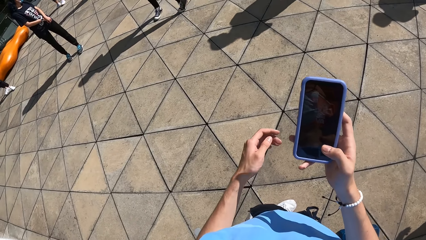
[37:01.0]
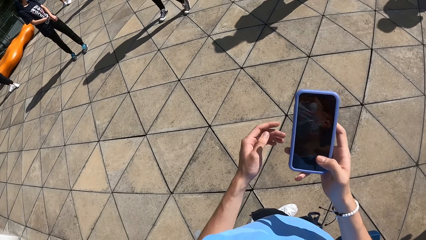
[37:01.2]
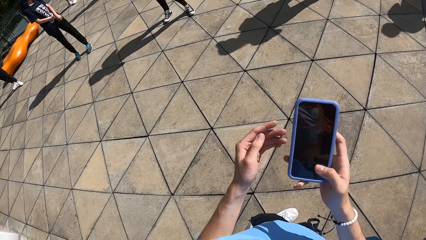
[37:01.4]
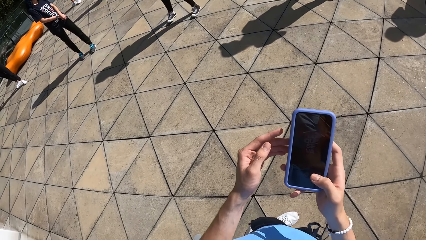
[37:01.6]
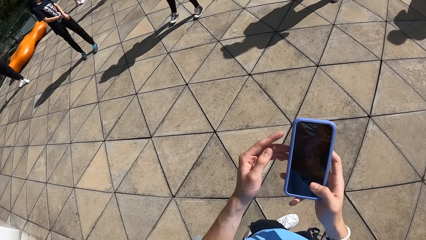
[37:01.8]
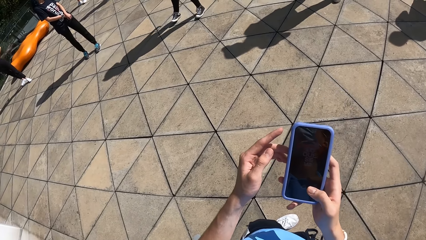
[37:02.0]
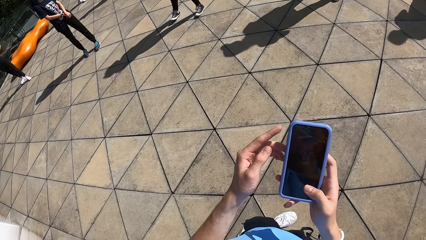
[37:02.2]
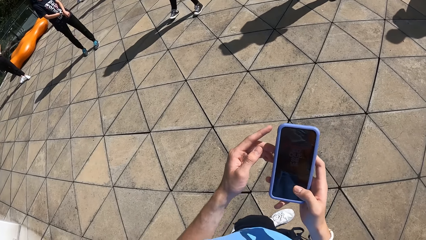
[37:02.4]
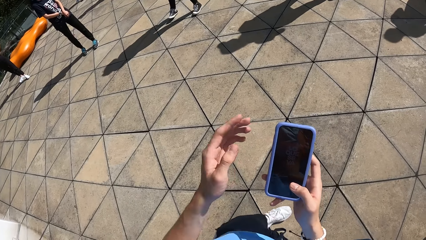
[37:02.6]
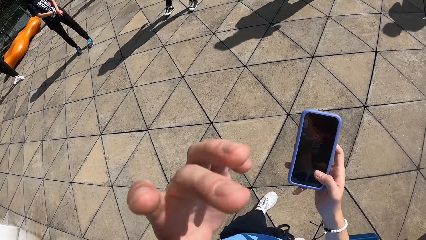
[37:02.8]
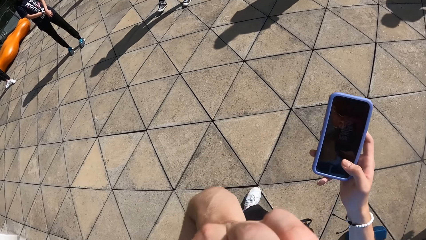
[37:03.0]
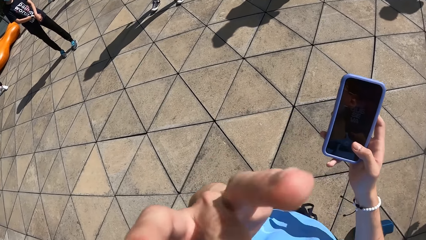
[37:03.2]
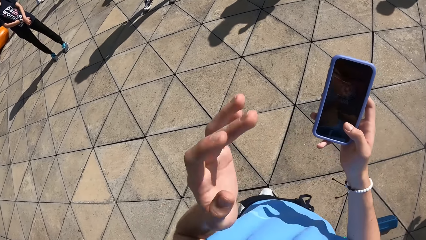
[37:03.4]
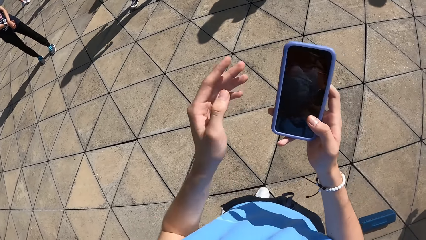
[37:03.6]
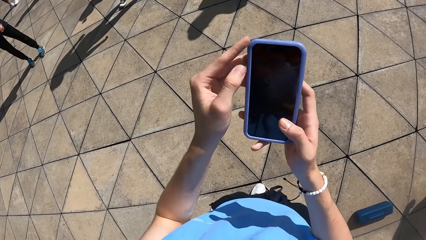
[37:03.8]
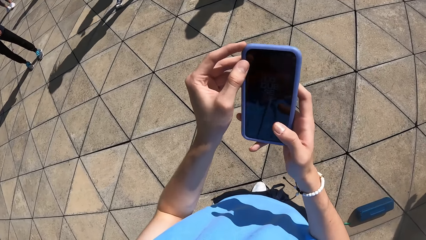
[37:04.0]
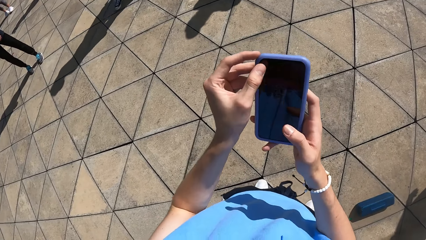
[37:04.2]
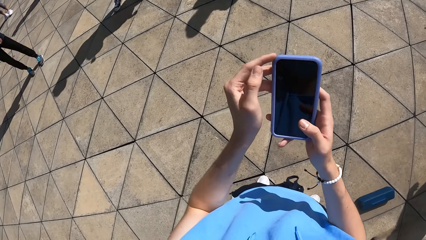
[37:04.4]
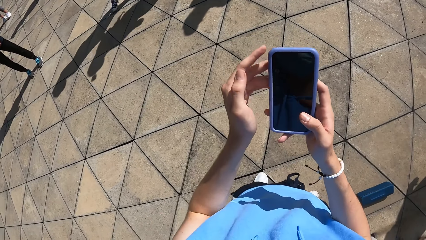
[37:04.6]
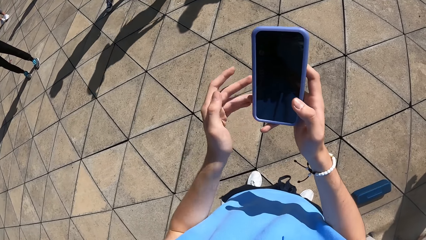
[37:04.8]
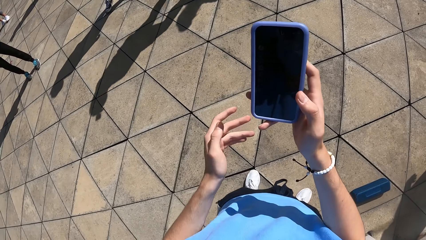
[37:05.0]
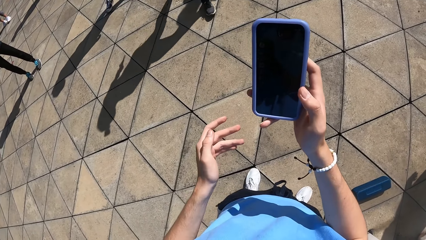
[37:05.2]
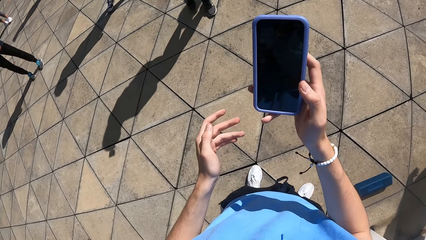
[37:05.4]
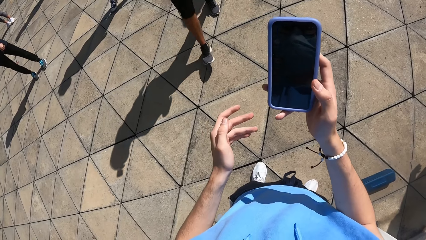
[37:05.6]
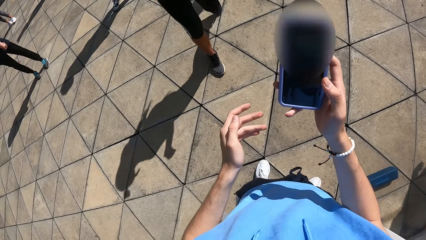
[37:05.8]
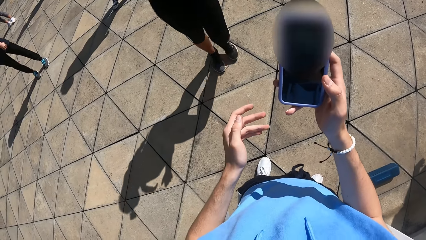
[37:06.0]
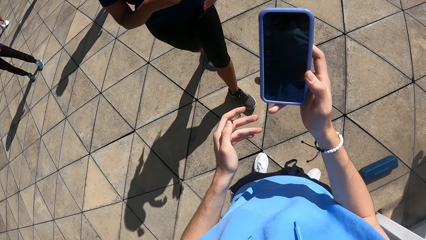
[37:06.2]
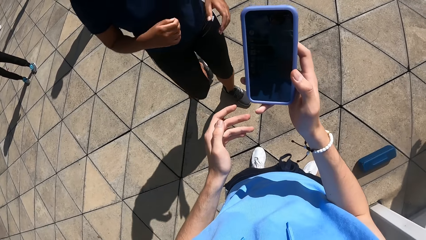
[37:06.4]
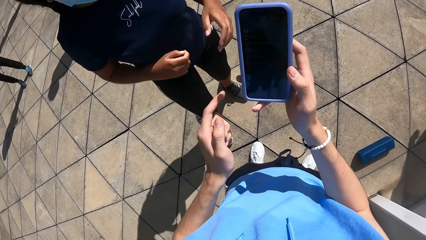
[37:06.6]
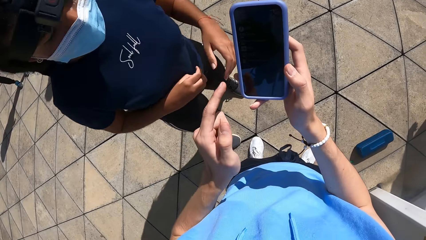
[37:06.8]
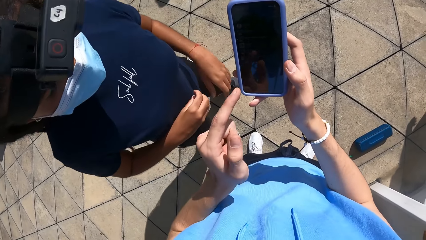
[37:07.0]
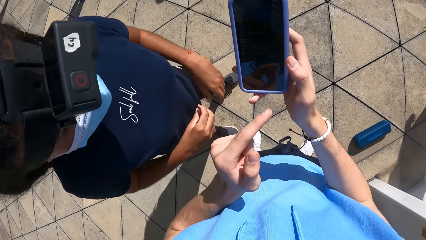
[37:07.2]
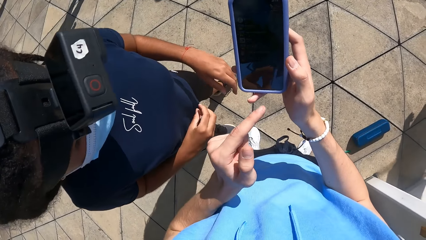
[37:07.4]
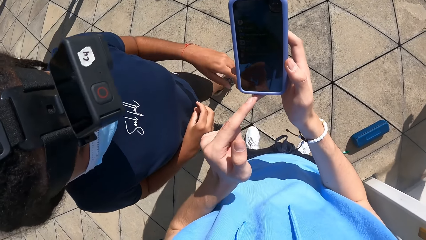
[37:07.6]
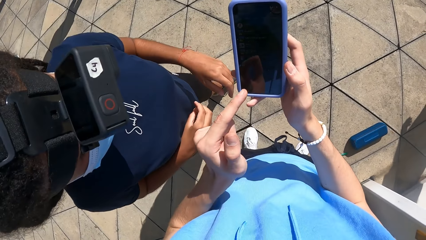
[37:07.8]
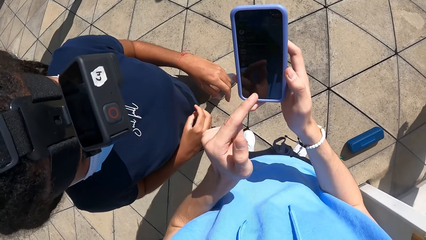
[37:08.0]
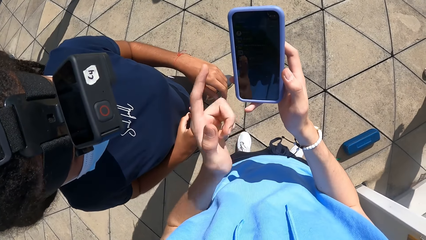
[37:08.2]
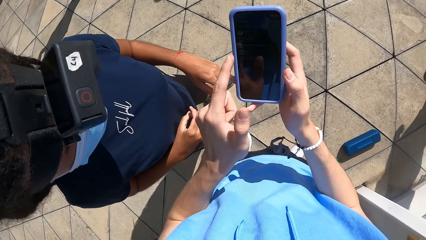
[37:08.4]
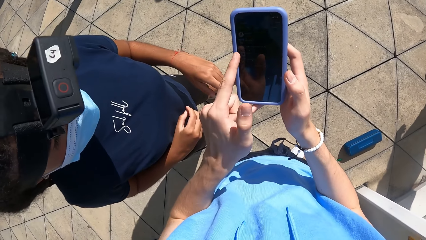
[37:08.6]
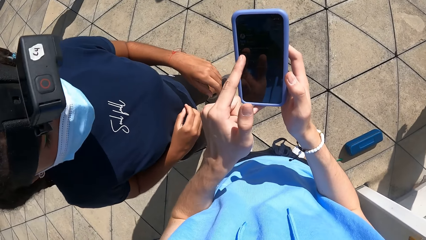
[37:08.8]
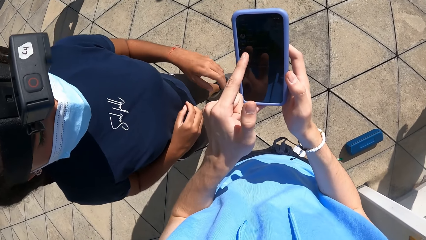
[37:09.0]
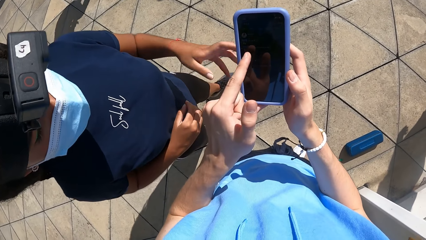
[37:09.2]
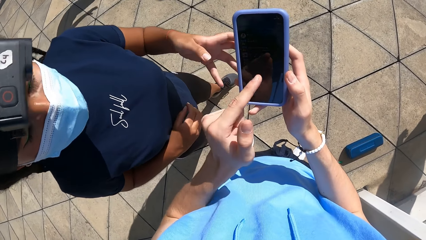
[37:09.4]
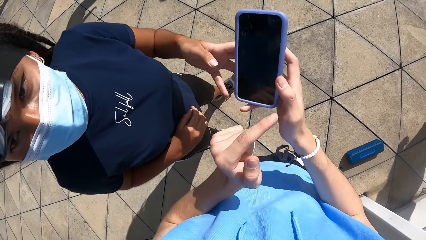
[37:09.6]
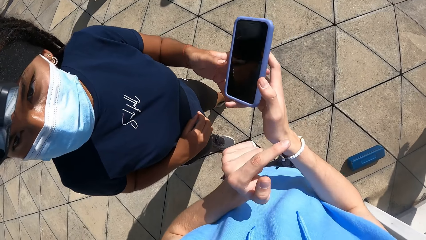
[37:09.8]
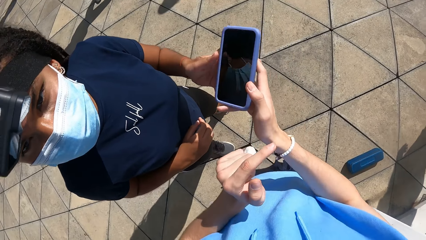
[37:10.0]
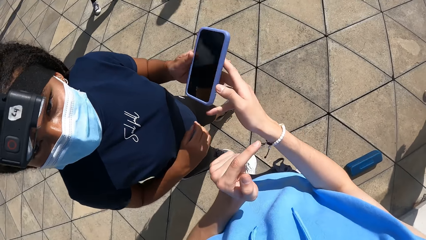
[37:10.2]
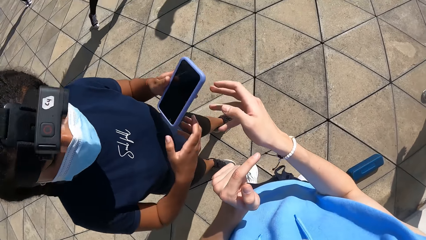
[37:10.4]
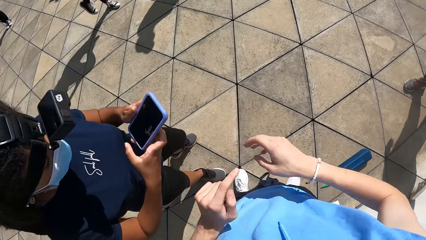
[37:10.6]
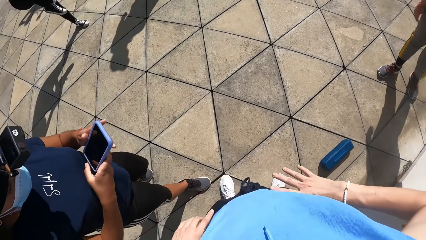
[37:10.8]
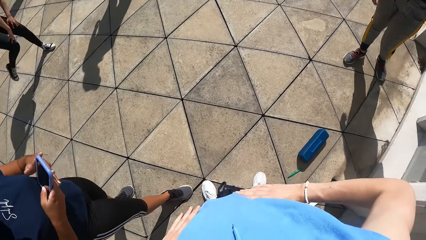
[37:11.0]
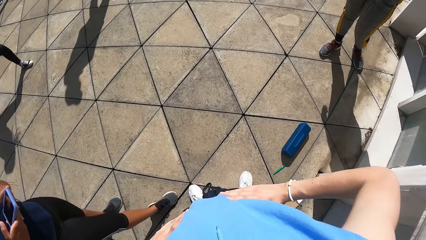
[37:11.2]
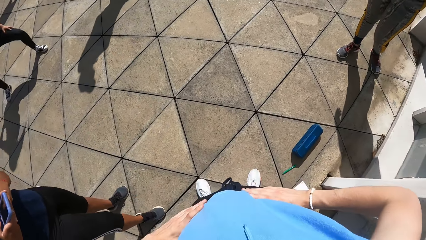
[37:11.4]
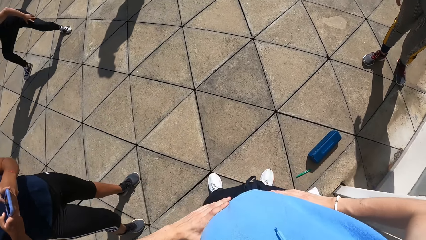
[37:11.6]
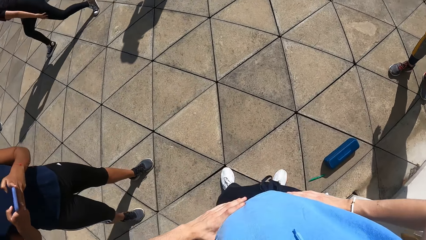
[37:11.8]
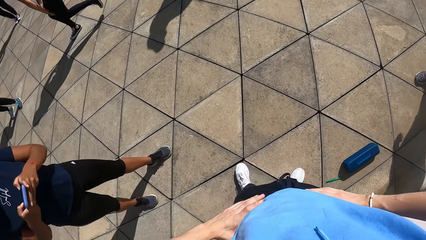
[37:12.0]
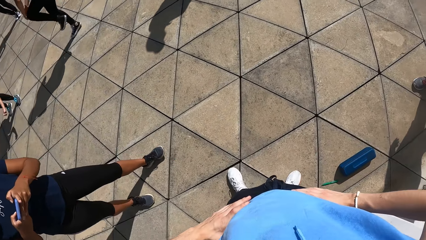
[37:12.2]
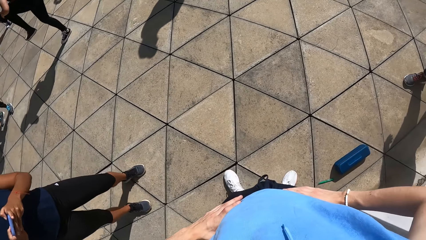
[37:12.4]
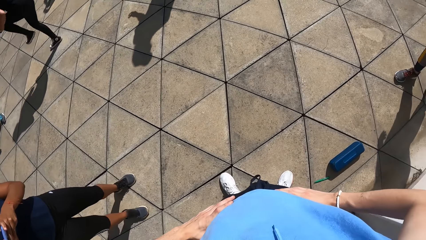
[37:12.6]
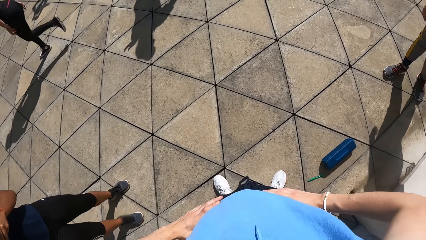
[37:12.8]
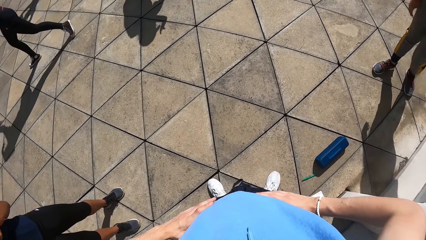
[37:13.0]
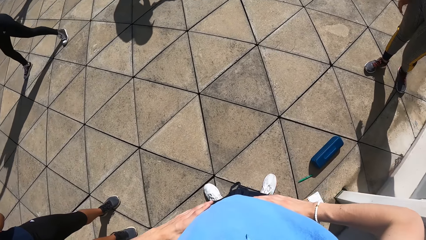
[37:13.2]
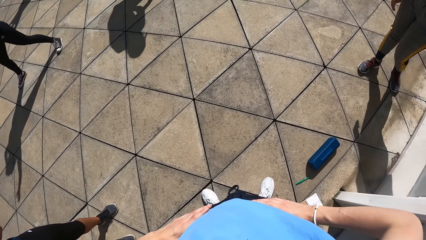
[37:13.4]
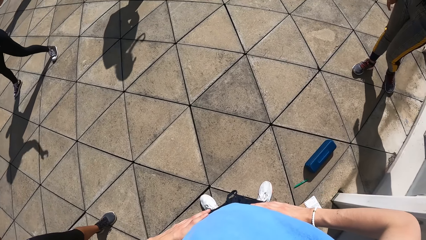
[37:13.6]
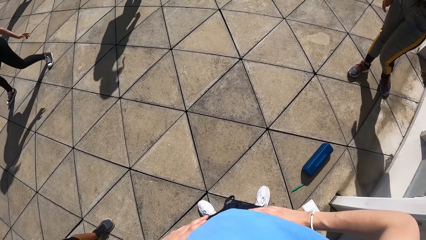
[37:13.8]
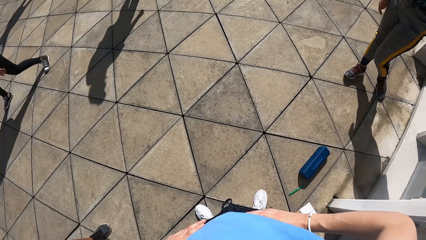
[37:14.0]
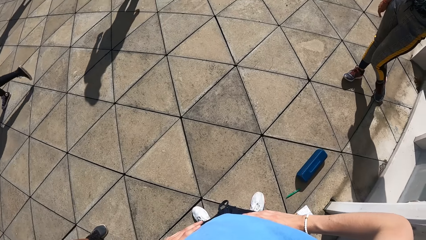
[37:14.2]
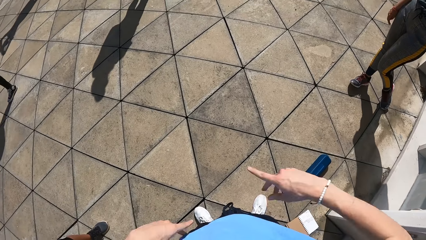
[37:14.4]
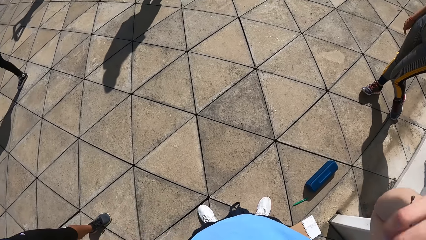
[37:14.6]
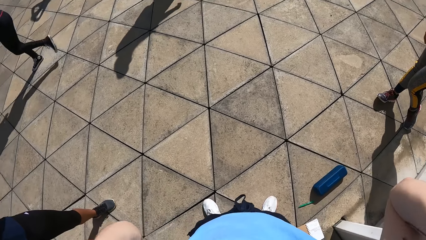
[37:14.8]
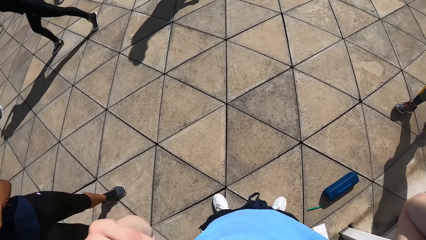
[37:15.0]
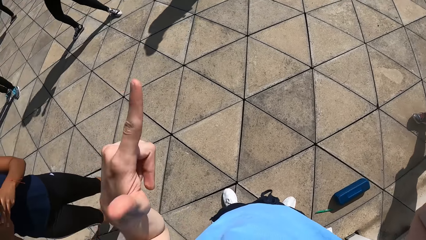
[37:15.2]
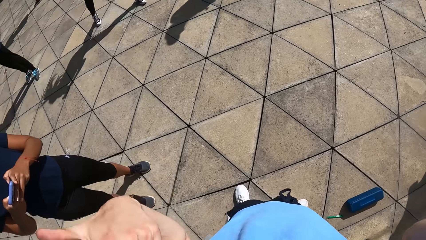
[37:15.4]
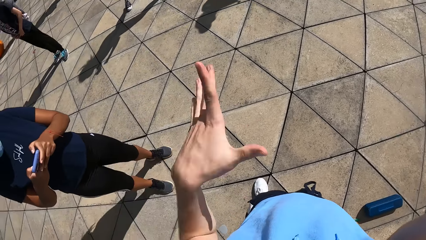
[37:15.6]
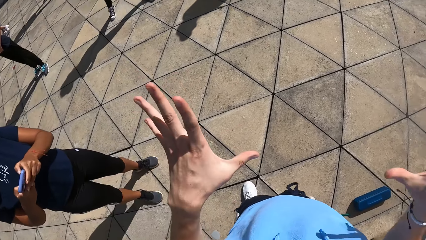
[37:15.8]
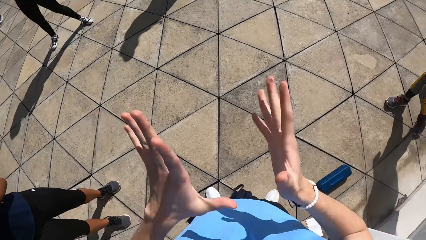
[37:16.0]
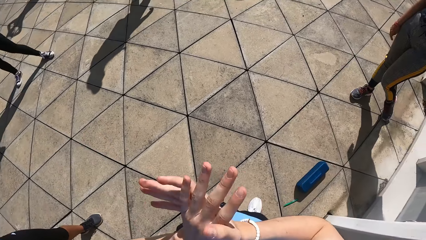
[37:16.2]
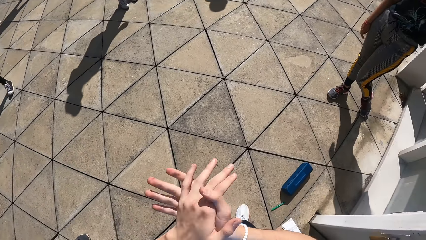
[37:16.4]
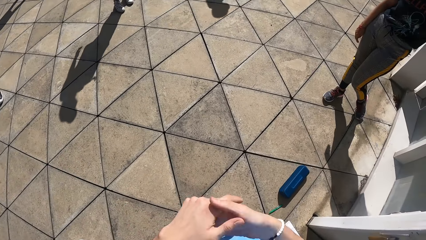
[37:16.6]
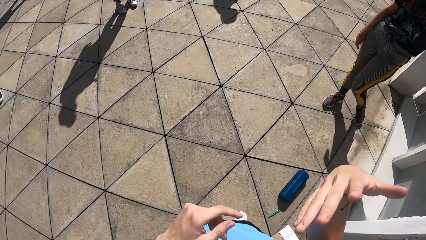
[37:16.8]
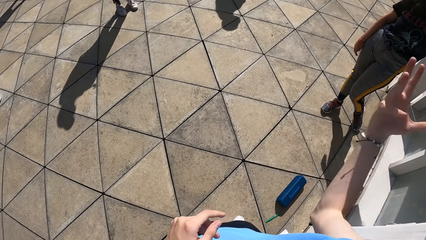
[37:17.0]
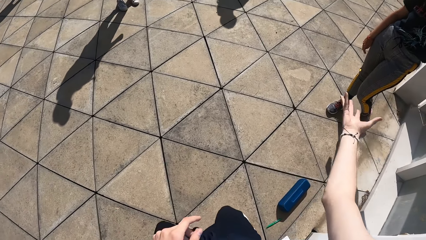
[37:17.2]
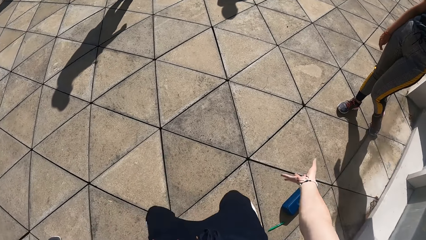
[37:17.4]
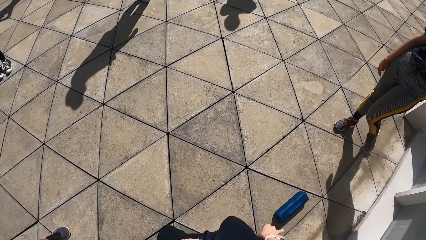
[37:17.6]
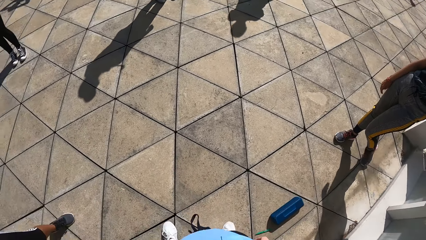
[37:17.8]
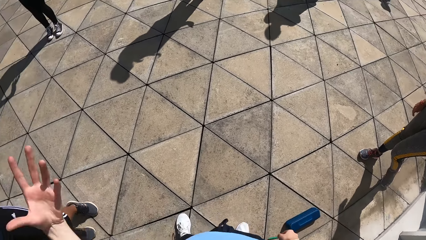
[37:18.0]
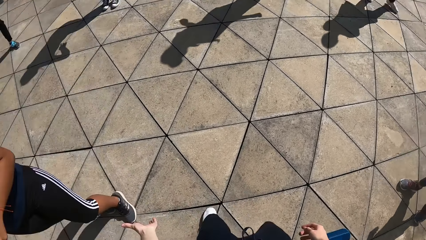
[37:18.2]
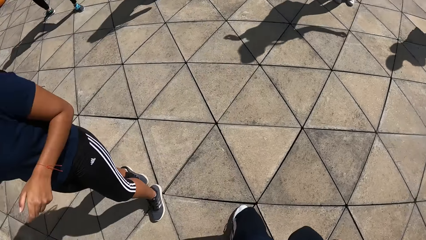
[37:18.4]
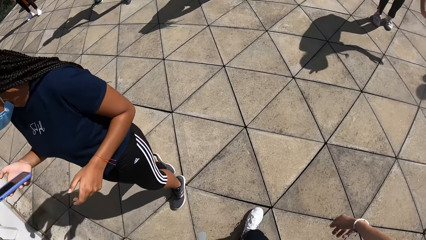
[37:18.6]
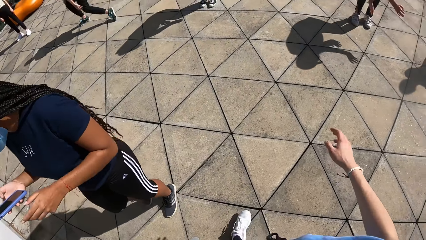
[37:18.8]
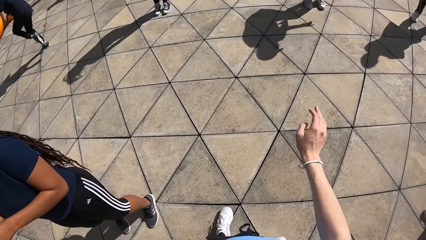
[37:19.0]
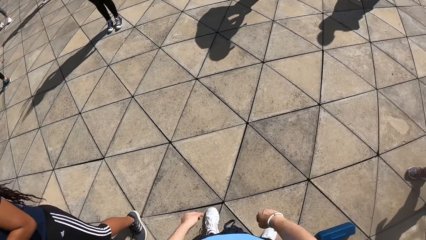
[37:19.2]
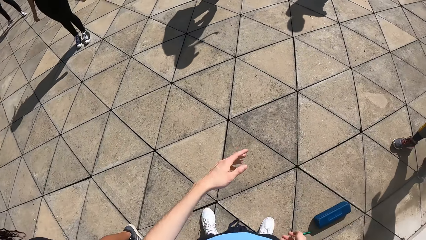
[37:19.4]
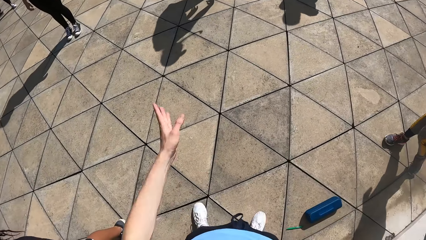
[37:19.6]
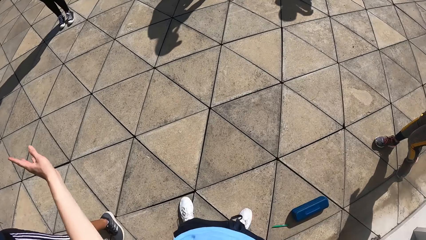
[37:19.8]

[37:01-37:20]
The camera wearer touches the phone with his left hand. He holds the phone with both hands. He holds the phone with one hand. He touches the face. He operates the phone with both hands. He holds the phone with both hands. A lady walks towards the camera wearer. The camera wearer holds the phone with one hand. The lady interacts with the camera wearer. The camera wearer gives the lady the phone with his right hand. The lady operates the phone with both hands. The camera wearer puts both hands on his waist. The lady walks backward. The camera wearer looks around. He moves the hands.
